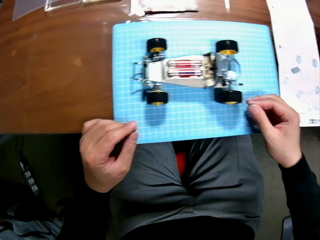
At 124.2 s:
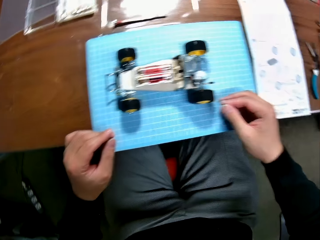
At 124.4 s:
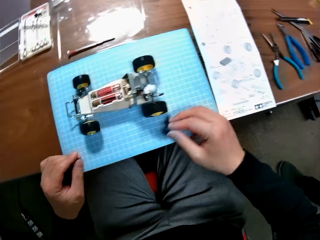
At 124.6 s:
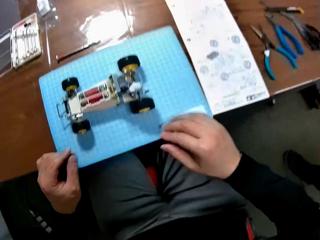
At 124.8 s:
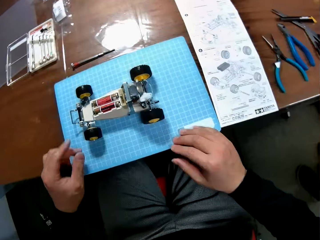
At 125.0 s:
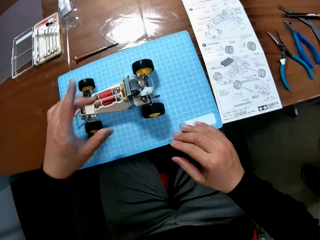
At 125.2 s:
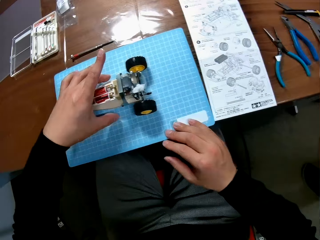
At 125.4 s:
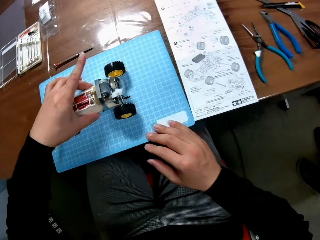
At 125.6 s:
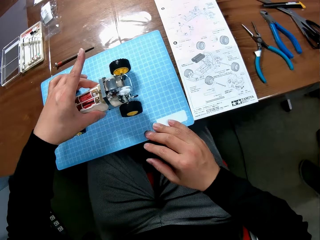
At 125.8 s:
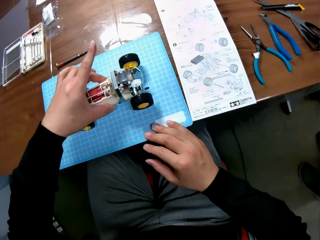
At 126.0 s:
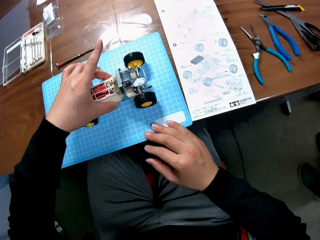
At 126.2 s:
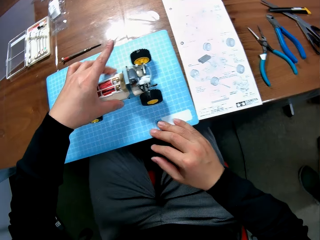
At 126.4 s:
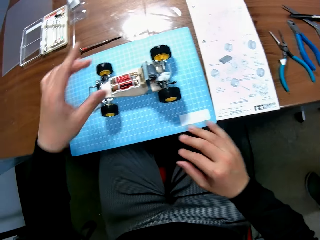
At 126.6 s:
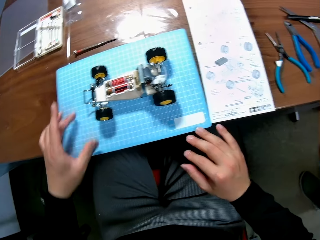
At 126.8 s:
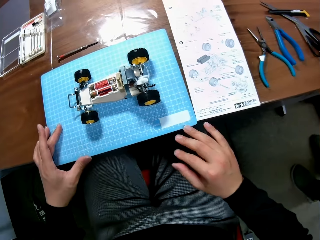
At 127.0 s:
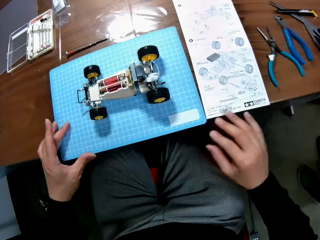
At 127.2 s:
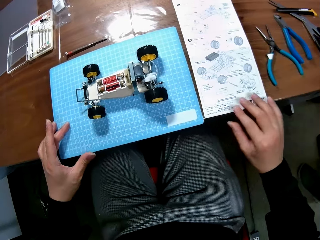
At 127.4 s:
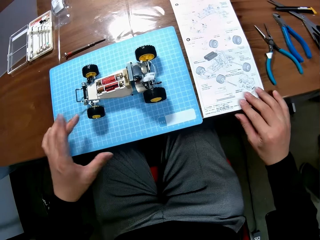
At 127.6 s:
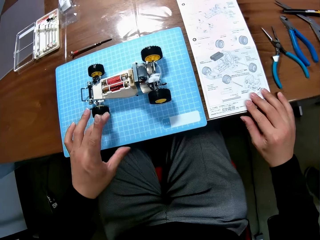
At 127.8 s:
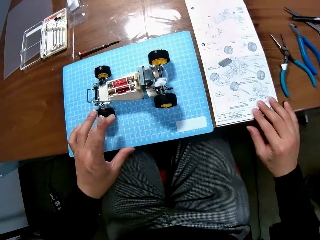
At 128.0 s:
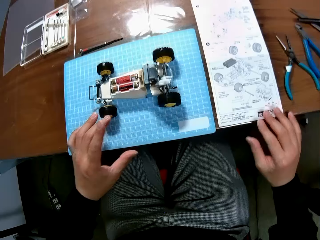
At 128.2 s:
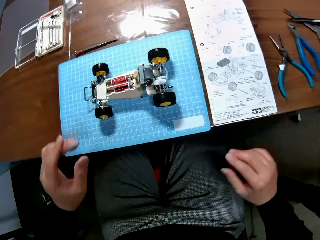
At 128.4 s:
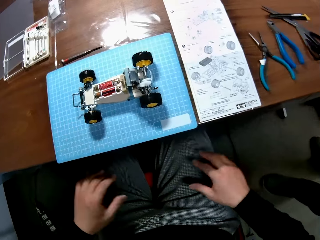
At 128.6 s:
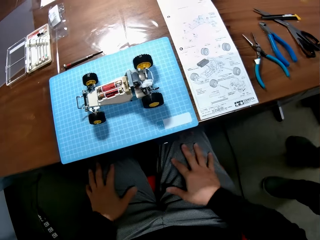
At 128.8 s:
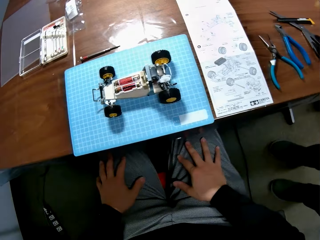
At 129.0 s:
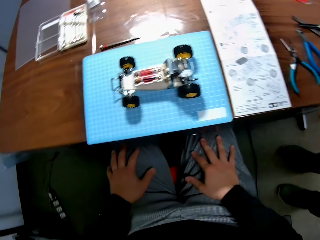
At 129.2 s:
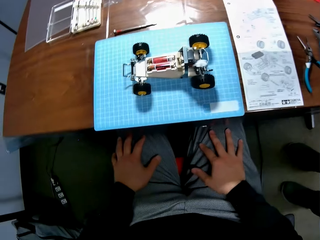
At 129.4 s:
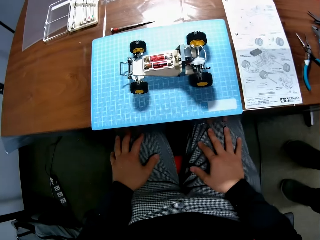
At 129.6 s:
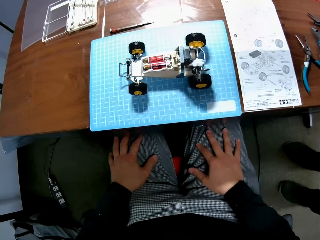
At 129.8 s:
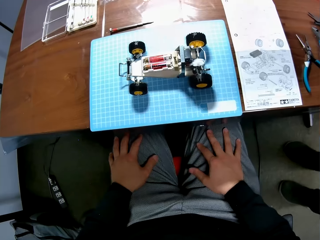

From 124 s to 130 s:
The camera wearer moves the RC car. He moves the cutting mat and places his hands on his lap. A person moves towards the camera wearer.
